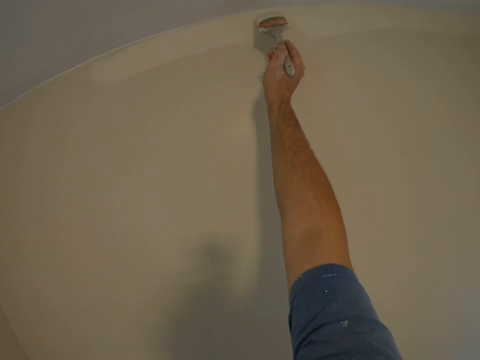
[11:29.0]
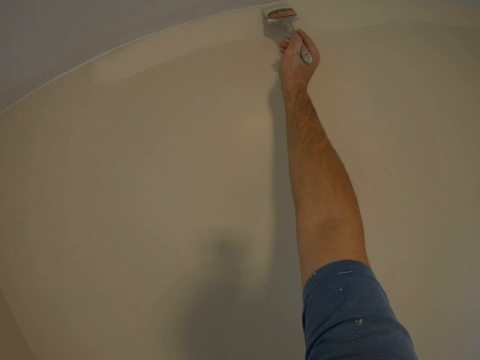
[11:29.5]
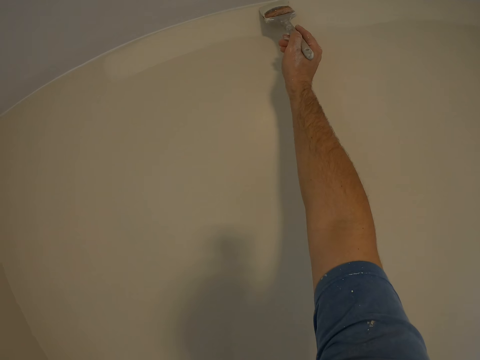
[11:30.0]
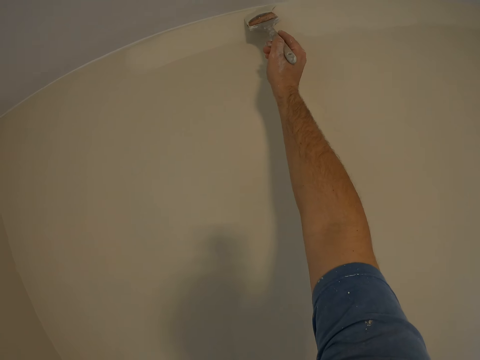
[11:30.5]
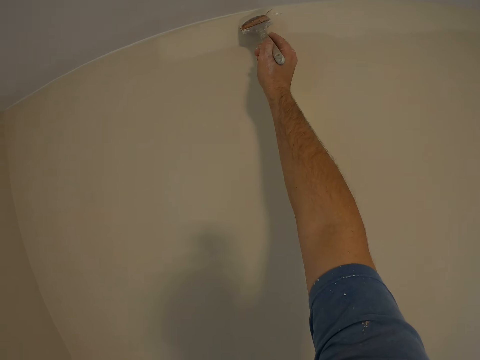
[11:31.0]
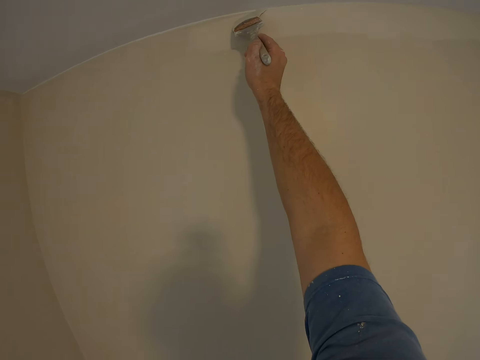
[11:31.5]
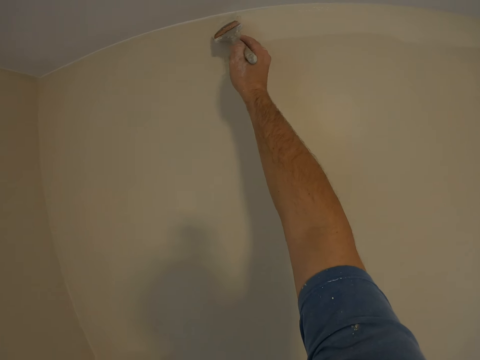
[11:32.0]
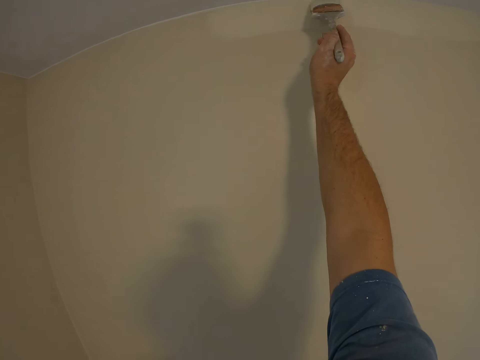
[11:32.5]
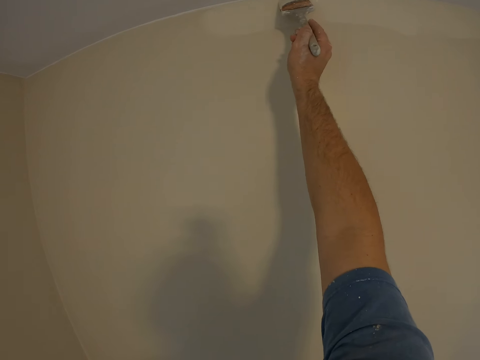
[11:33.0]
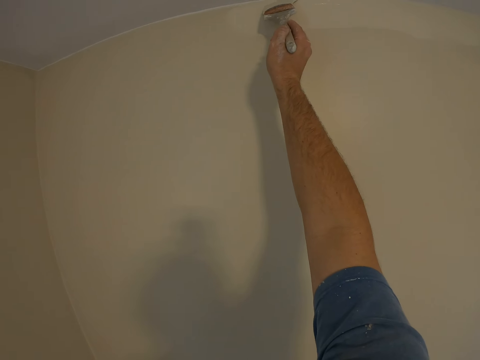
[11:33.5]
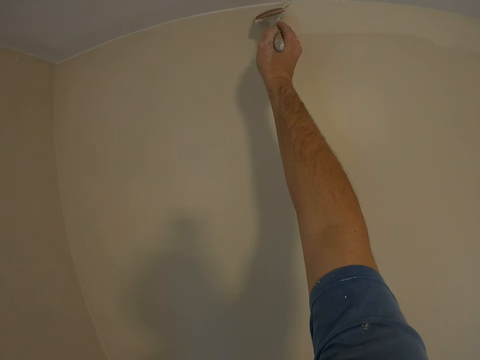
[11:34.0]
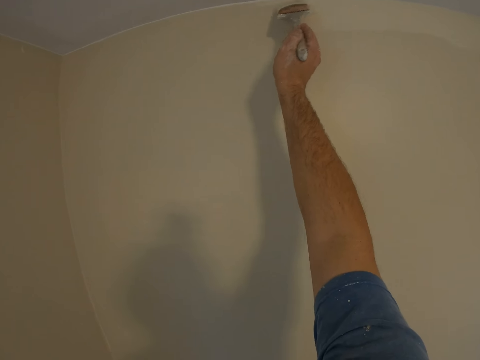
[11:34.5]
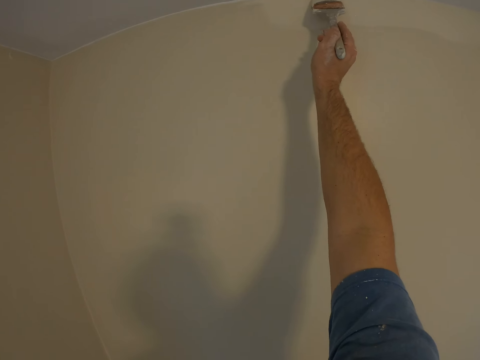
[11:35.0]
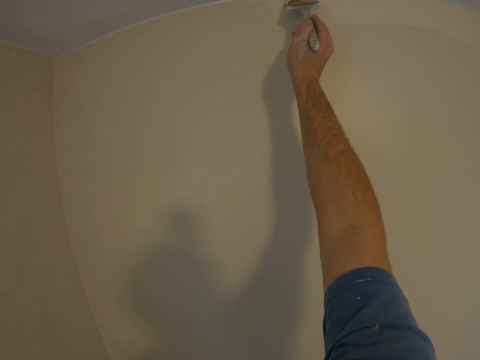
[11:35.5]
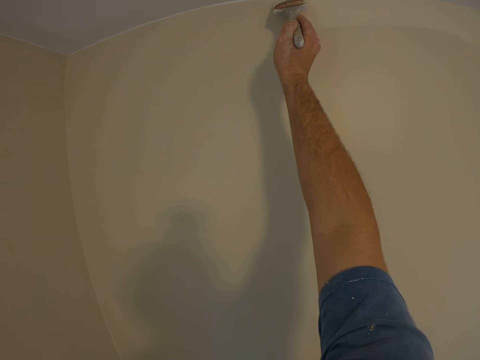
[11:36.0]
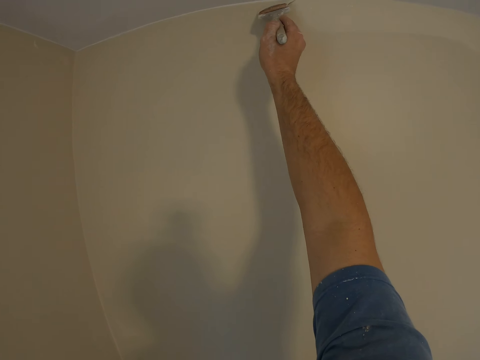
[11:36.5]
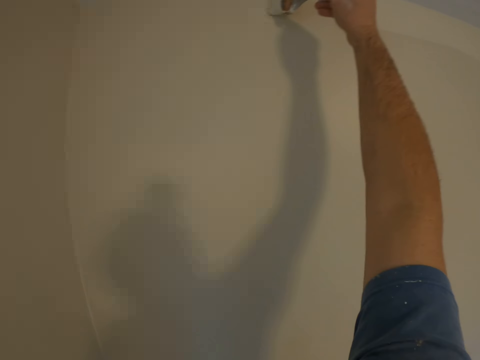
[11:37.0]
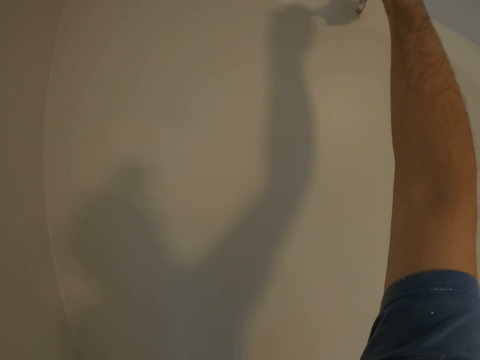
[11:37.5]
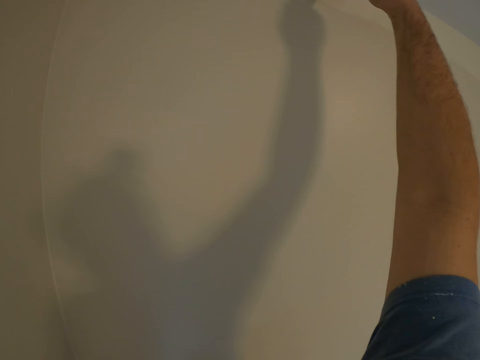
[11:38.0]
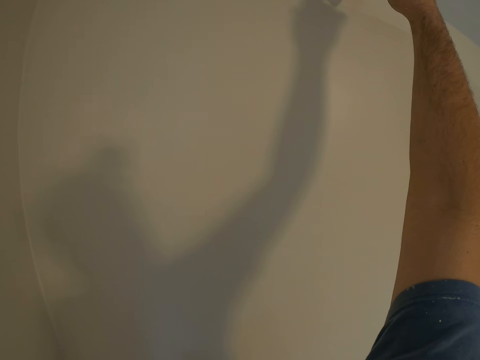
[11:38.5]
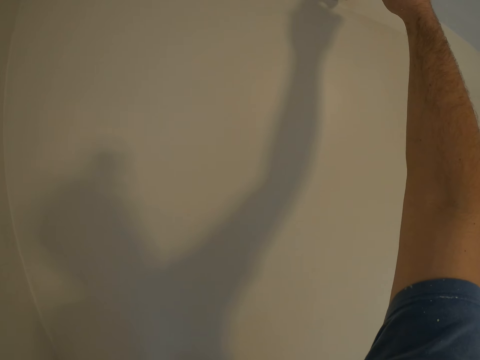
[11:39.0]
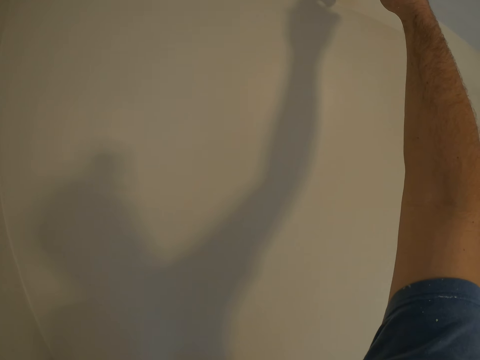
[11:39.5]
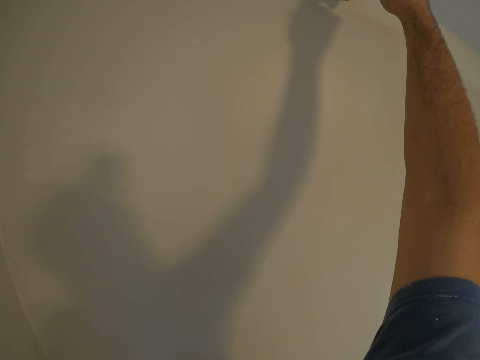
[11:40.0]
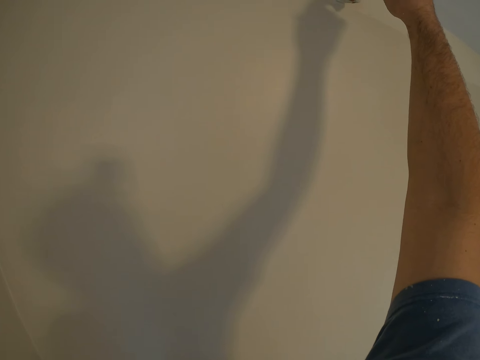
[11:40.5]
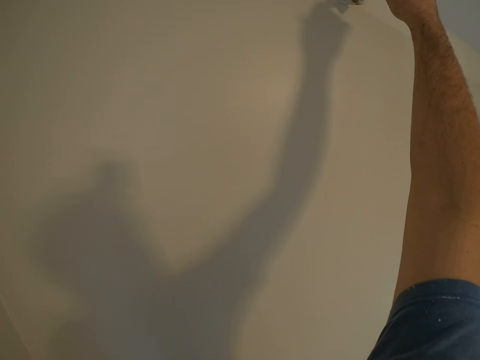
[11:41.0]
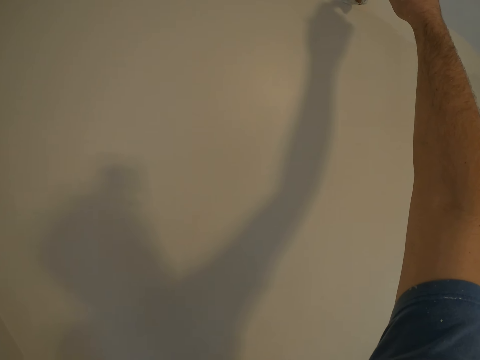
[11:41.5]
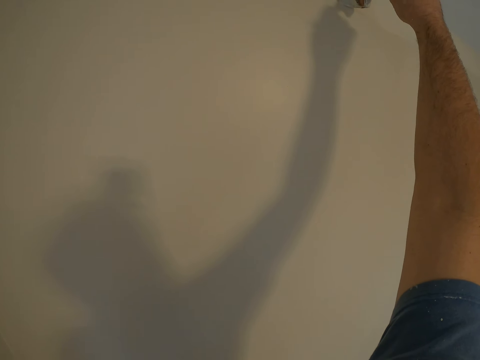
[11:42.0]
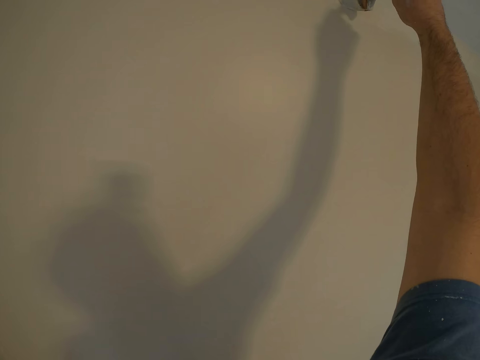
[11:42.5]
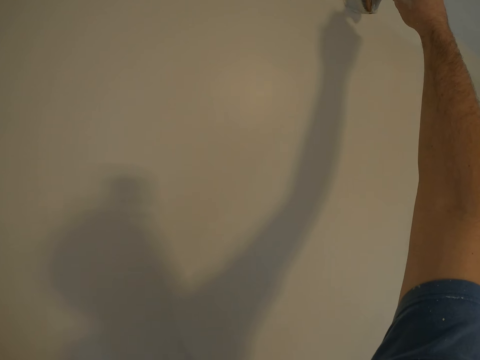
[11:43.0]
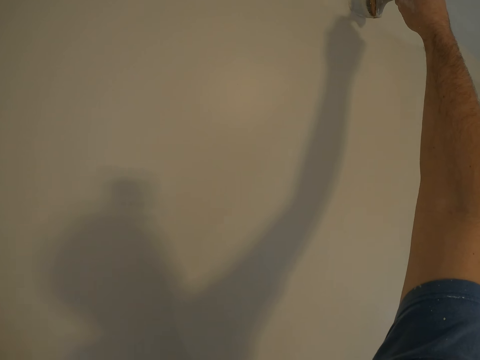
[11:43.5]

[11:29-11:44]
The camera wearer paints the wall of the room with the painting brush.

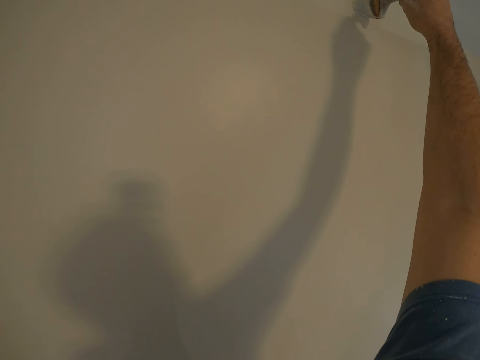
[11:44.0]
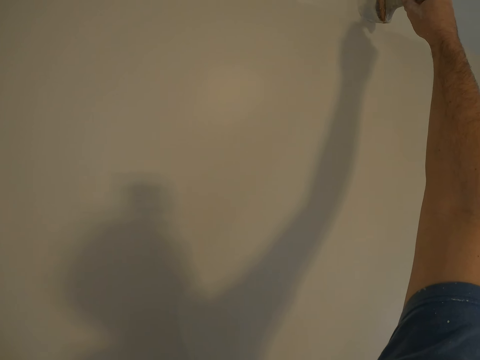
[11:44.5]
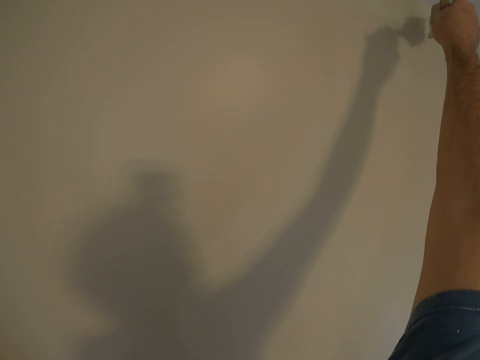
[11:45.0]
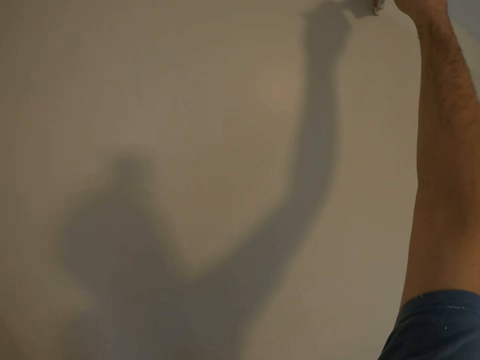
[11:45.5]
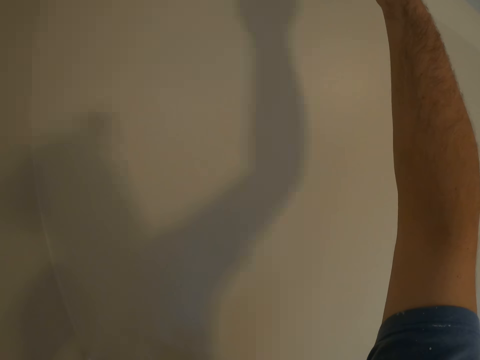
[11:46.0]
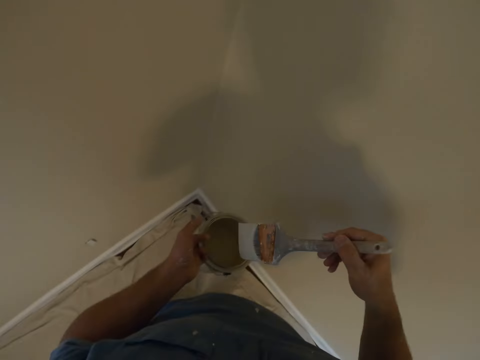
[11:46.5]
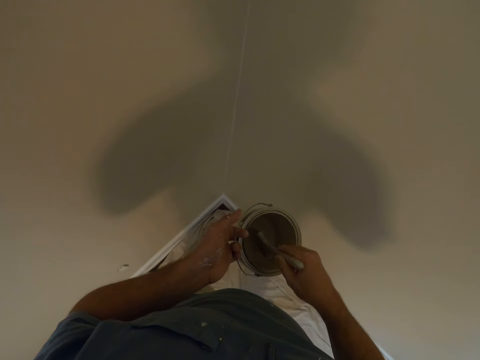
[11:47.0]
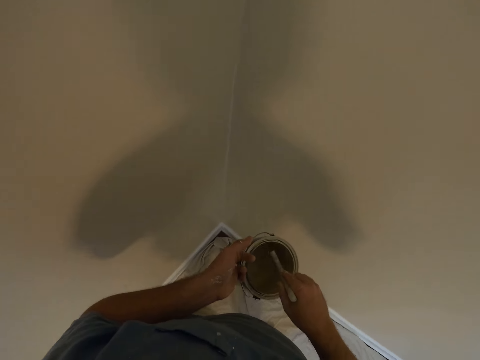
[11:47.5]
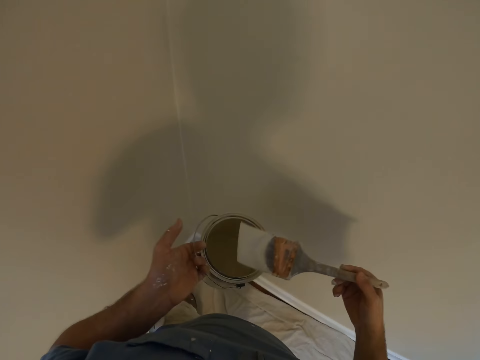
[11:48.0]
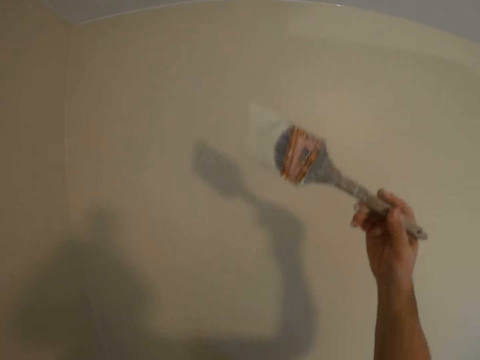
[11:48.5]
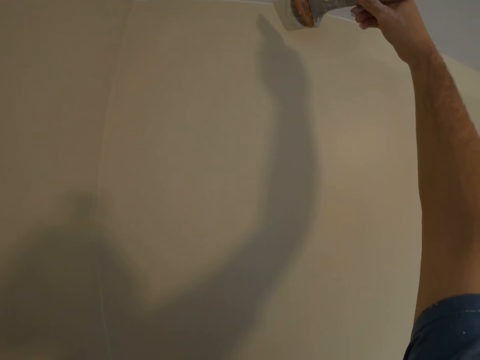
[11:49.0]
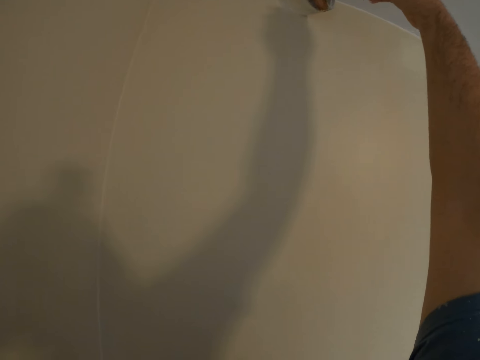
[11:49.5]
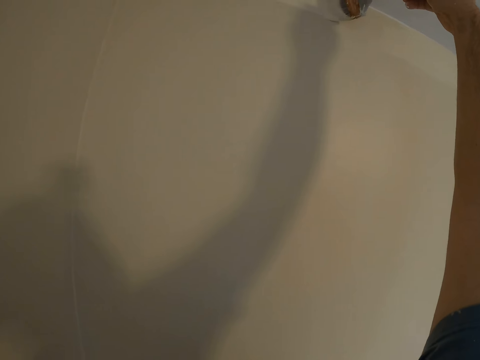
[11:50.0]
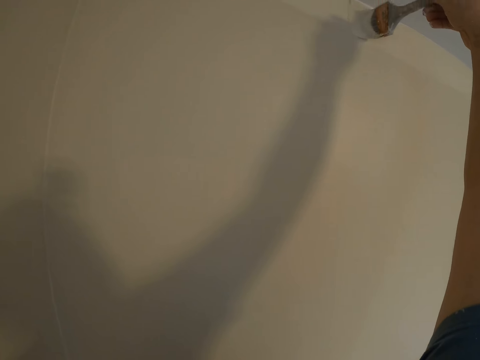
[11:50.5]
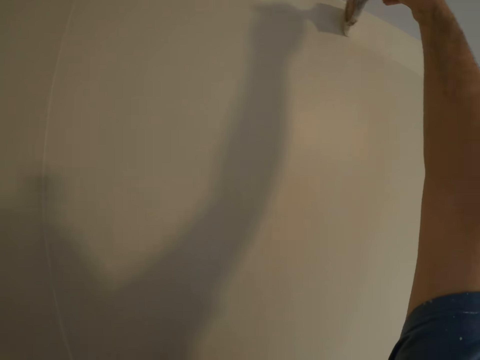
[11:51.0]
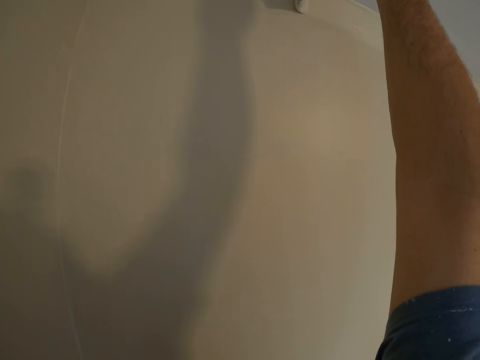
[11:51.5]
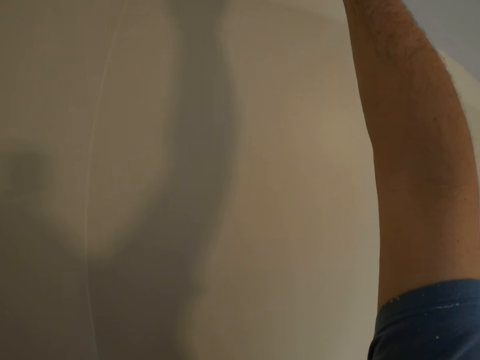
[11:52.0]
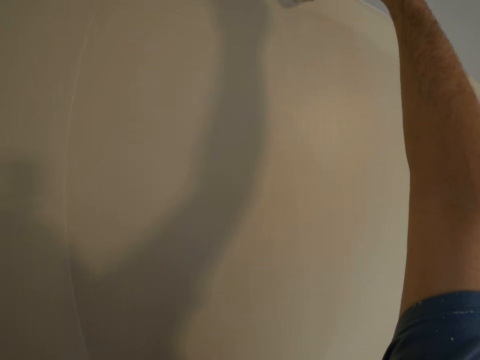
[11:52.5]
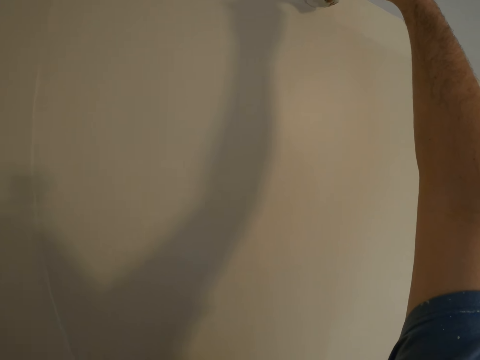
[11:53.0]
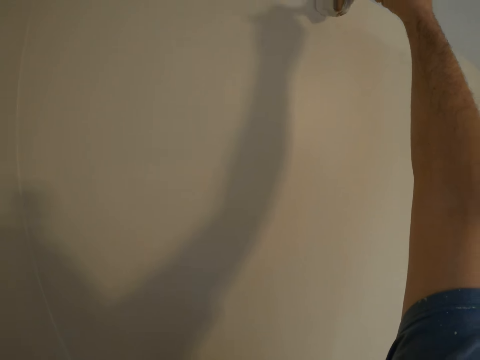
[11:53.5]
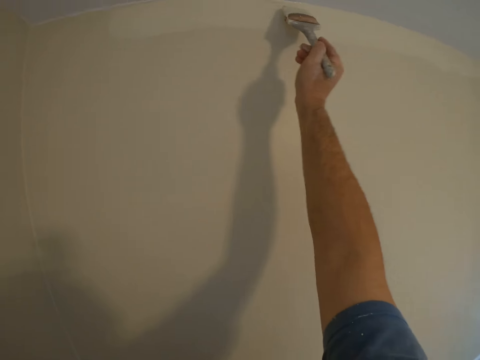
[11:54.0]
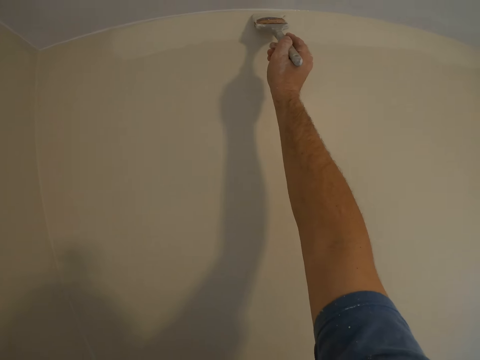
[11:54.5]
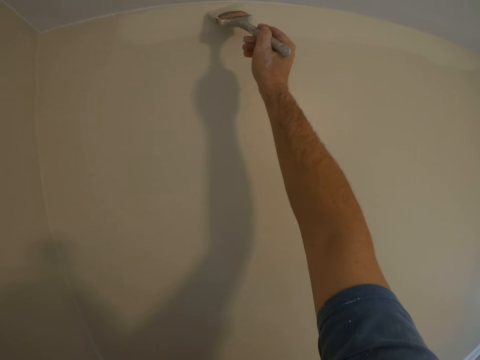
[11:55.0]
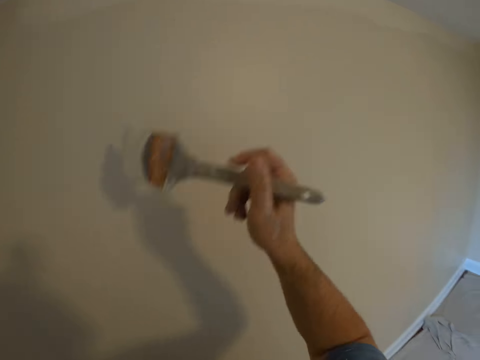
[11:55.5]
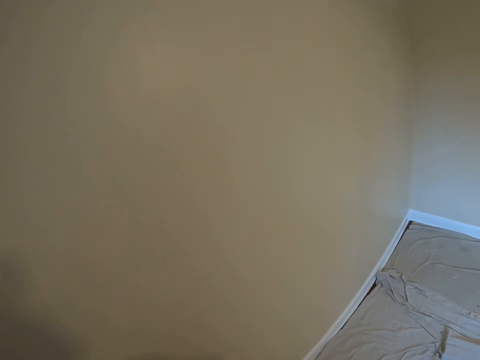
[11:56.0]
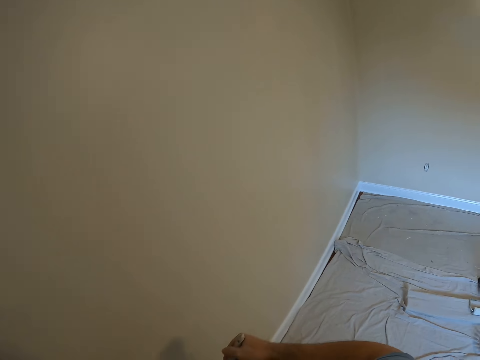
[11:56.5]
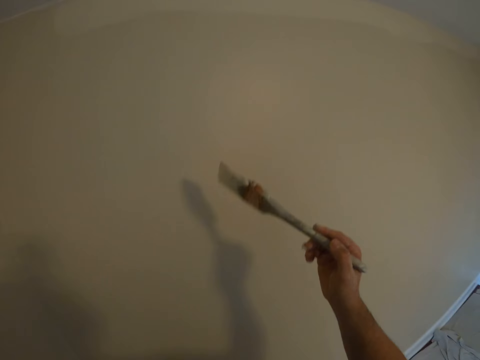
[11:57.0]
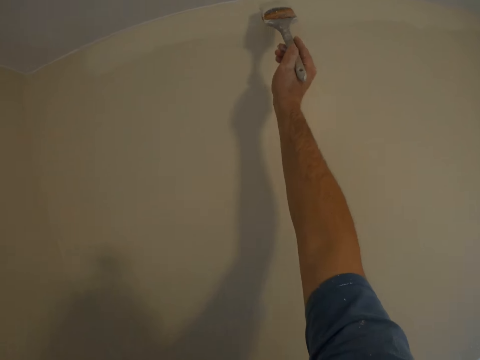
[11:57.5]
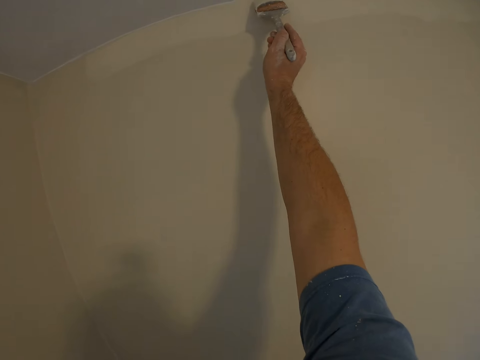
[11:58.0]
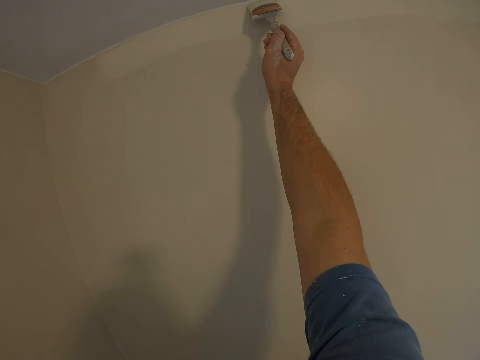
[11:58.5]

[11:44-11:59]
The camera wearer dips the brush into the bucket of paint. They paint the wall of the room with the painting brush. They dip the brush into the bucket of paint. They paint the wall.
